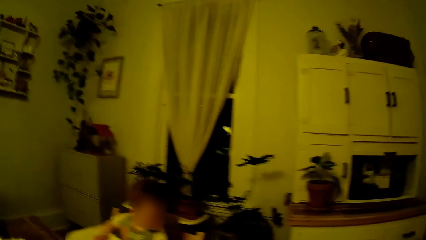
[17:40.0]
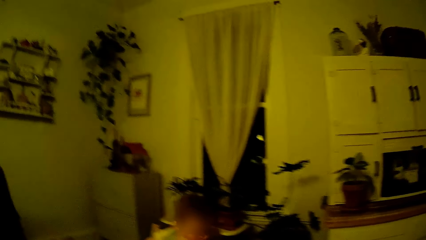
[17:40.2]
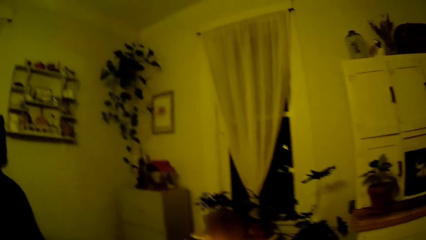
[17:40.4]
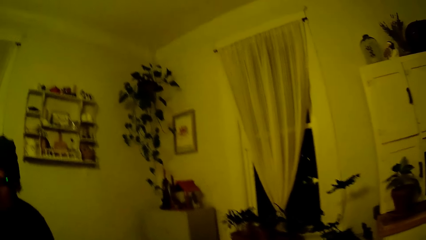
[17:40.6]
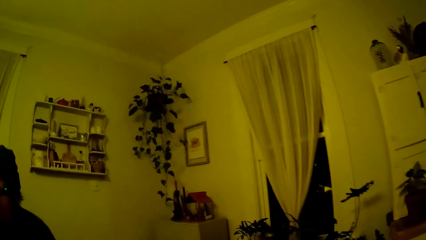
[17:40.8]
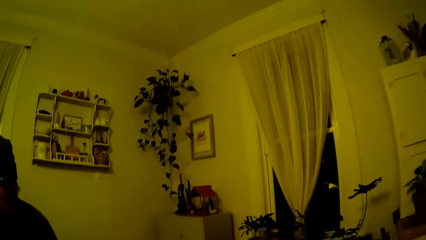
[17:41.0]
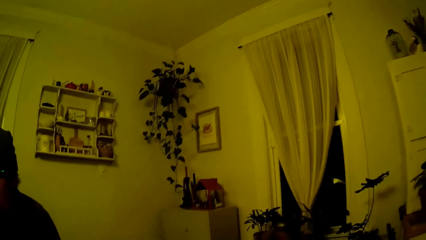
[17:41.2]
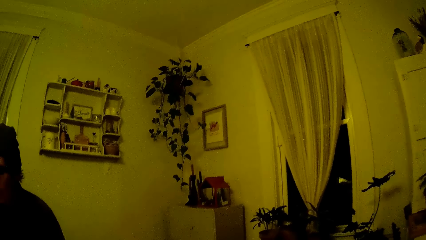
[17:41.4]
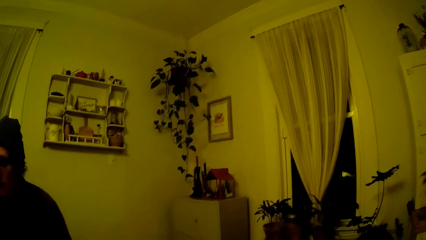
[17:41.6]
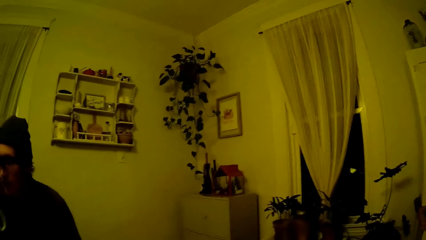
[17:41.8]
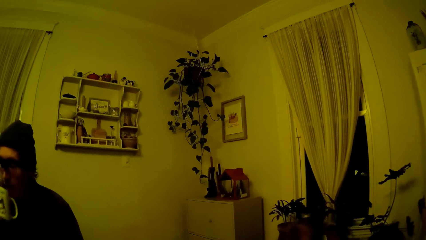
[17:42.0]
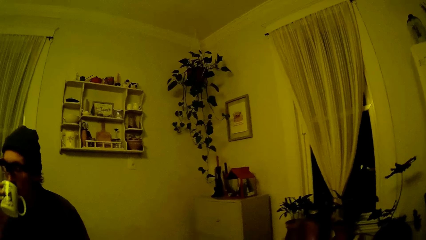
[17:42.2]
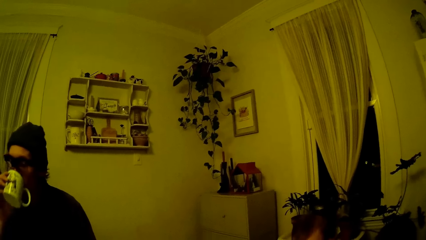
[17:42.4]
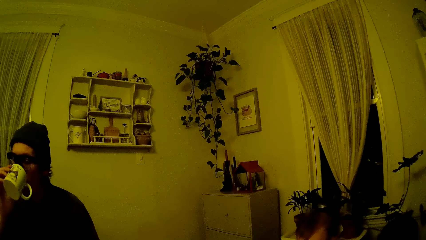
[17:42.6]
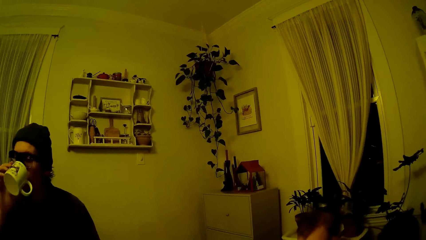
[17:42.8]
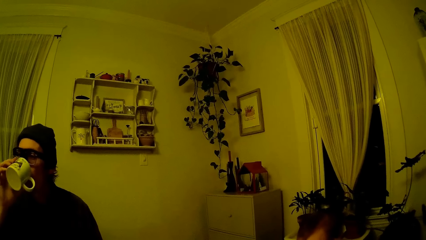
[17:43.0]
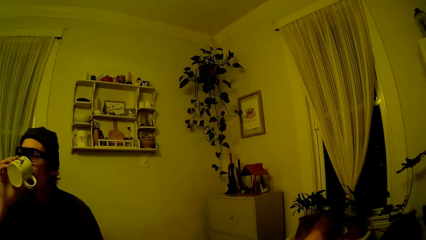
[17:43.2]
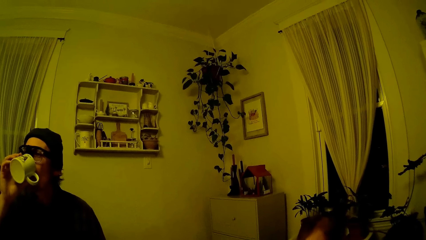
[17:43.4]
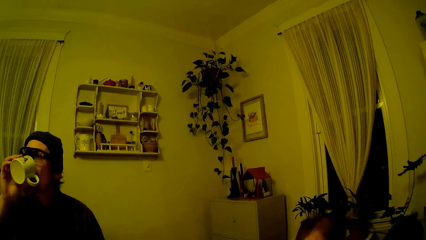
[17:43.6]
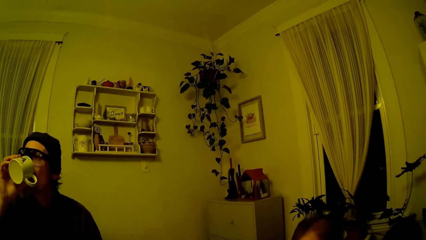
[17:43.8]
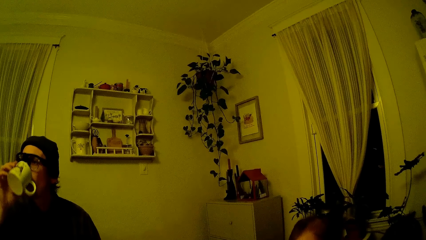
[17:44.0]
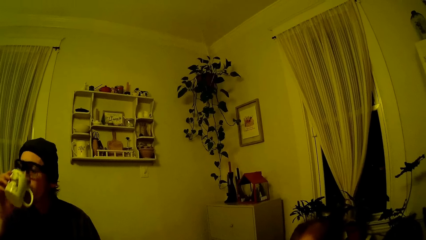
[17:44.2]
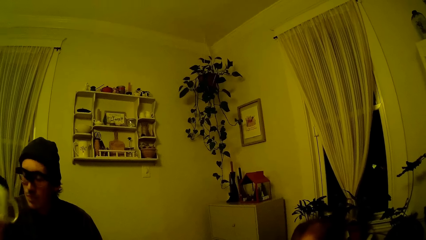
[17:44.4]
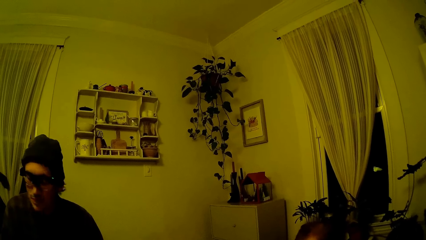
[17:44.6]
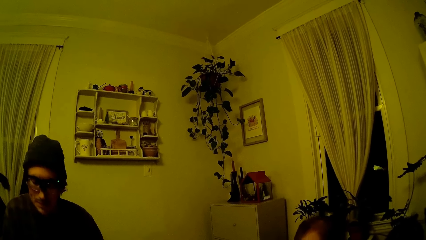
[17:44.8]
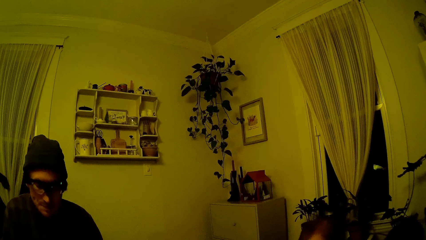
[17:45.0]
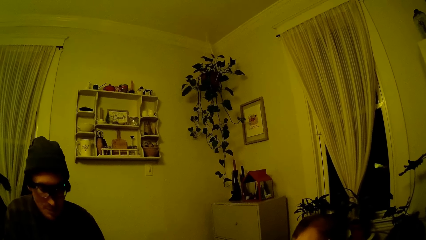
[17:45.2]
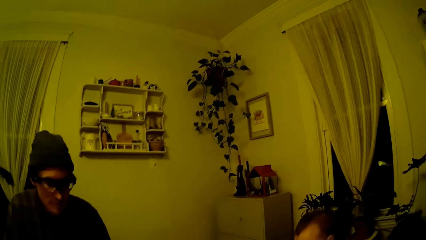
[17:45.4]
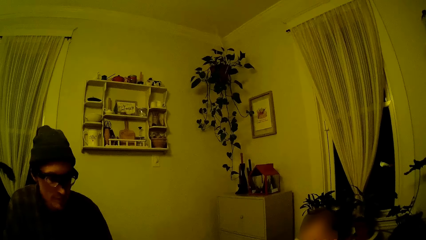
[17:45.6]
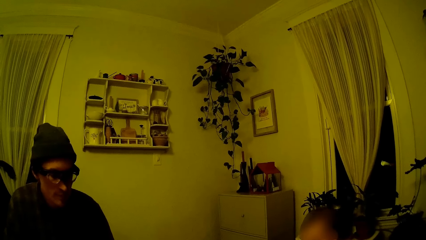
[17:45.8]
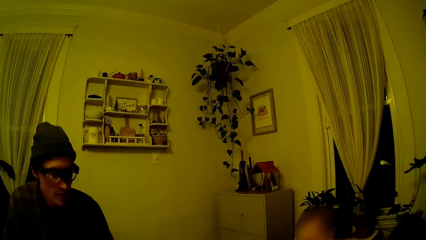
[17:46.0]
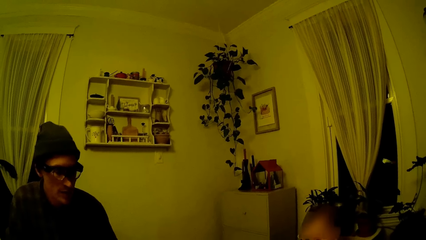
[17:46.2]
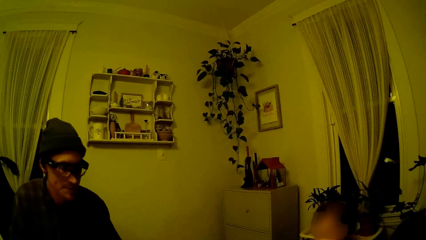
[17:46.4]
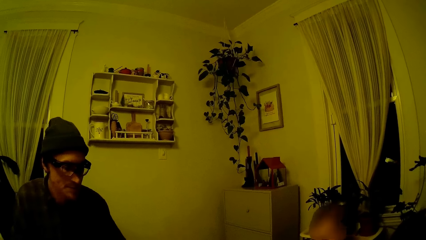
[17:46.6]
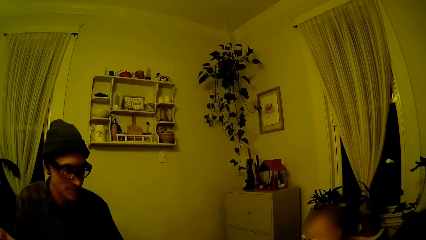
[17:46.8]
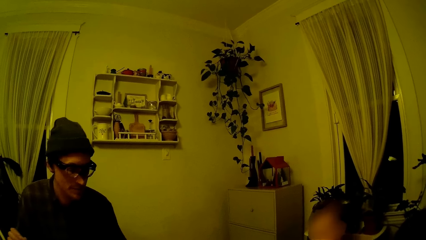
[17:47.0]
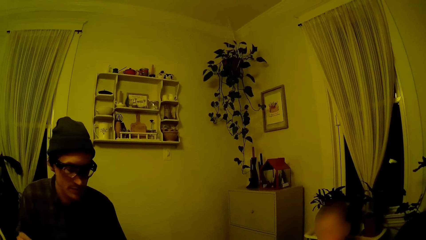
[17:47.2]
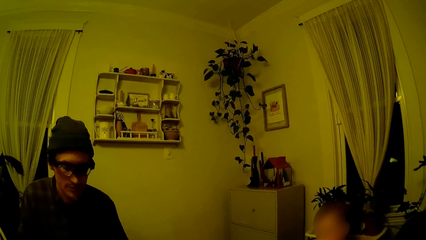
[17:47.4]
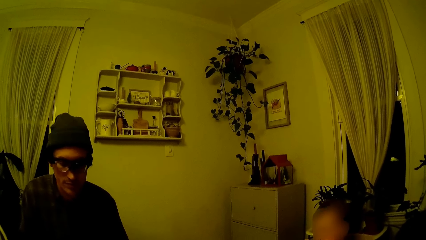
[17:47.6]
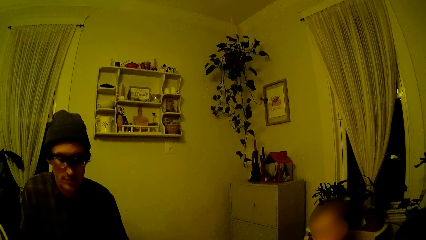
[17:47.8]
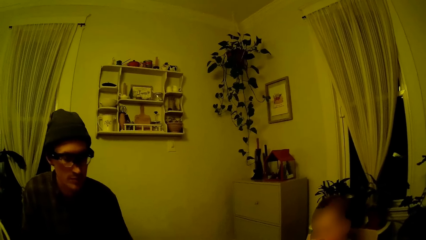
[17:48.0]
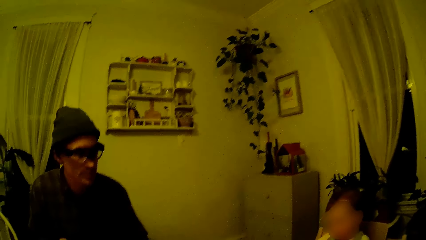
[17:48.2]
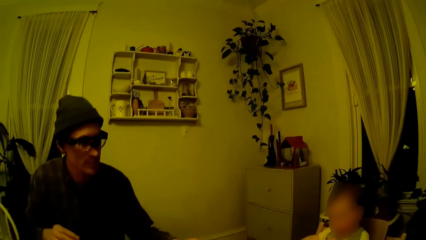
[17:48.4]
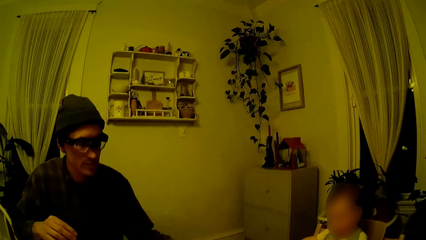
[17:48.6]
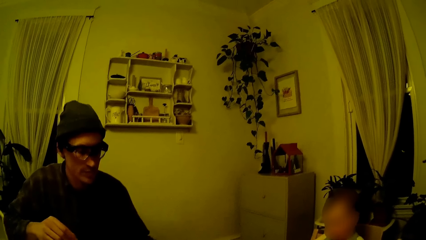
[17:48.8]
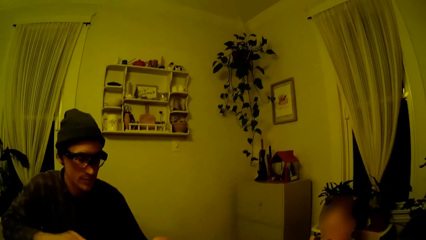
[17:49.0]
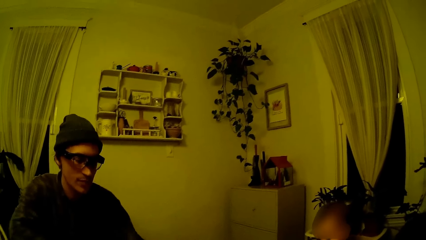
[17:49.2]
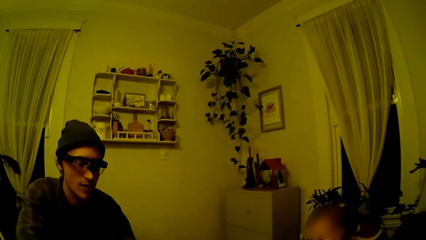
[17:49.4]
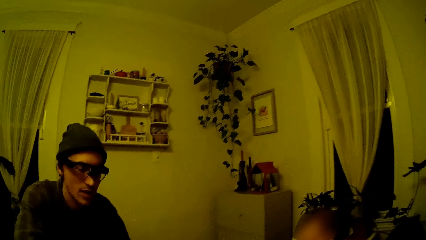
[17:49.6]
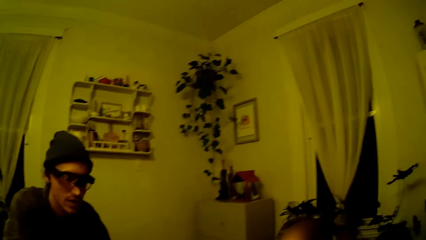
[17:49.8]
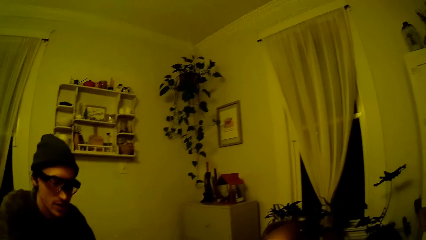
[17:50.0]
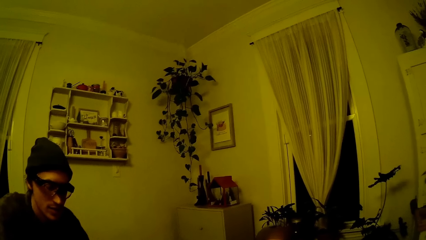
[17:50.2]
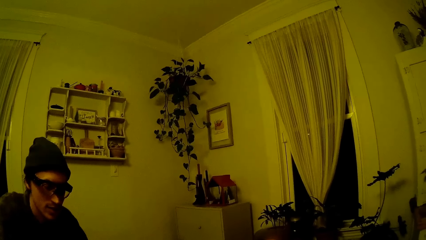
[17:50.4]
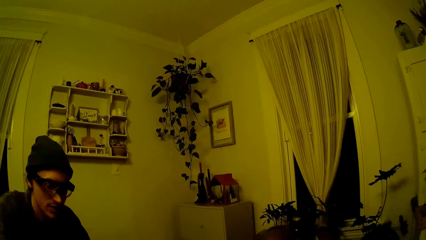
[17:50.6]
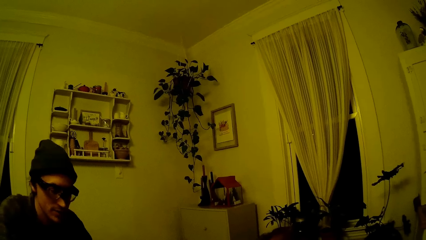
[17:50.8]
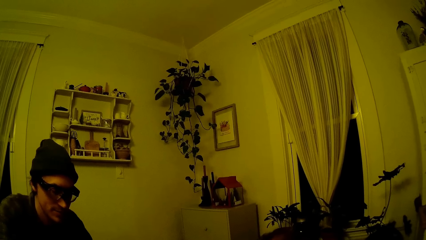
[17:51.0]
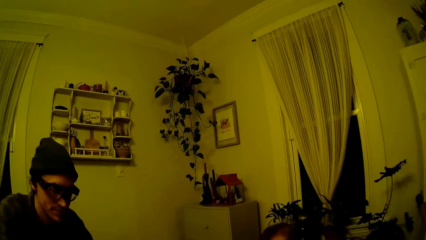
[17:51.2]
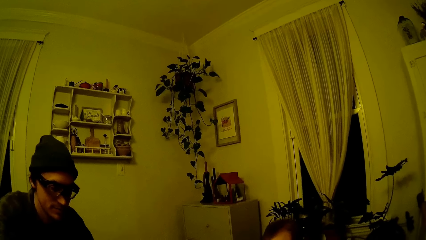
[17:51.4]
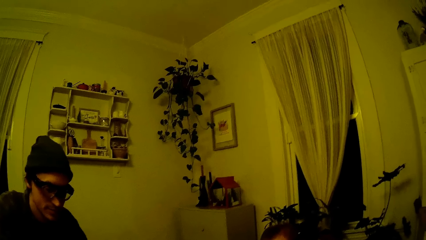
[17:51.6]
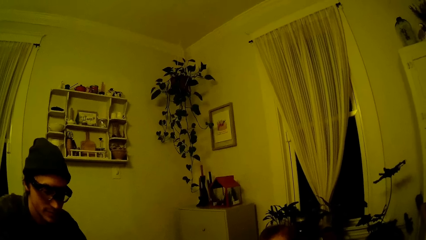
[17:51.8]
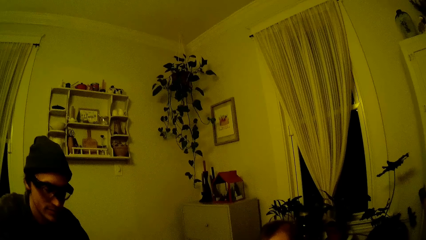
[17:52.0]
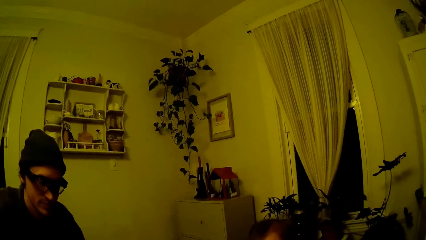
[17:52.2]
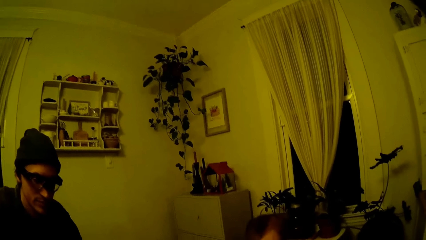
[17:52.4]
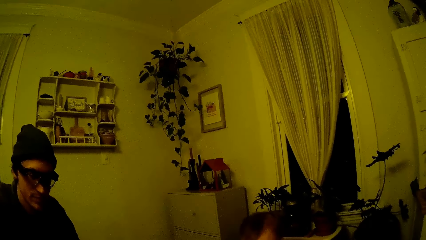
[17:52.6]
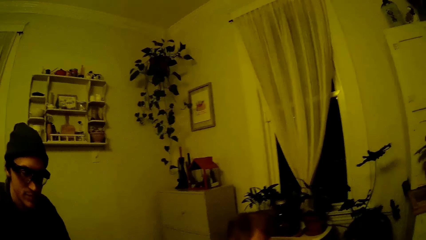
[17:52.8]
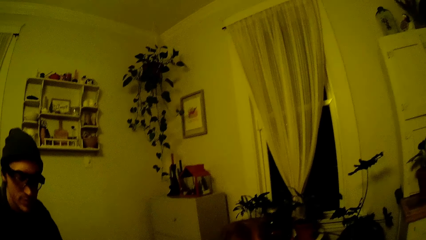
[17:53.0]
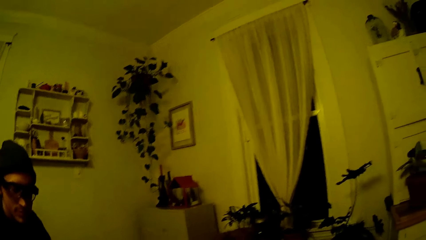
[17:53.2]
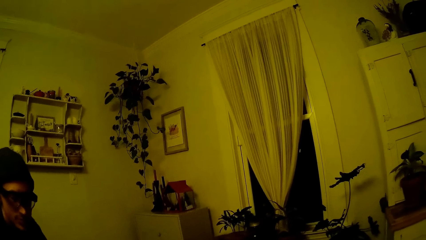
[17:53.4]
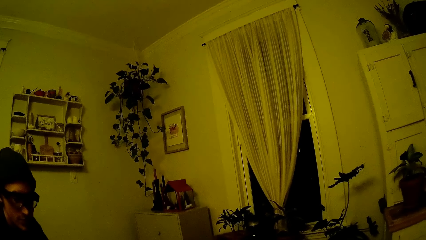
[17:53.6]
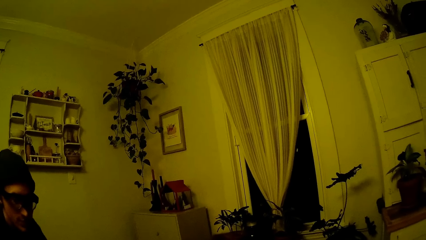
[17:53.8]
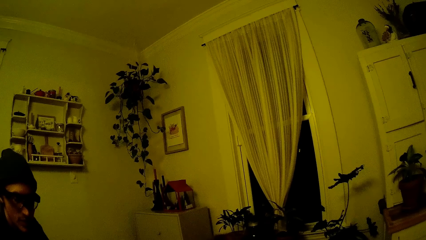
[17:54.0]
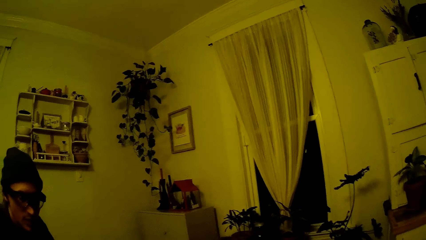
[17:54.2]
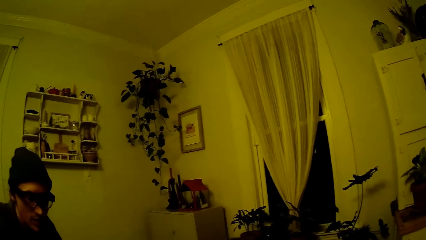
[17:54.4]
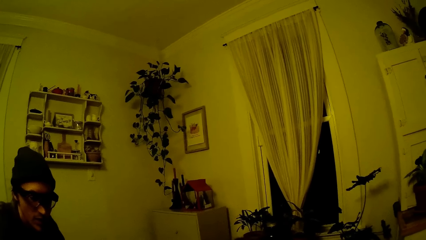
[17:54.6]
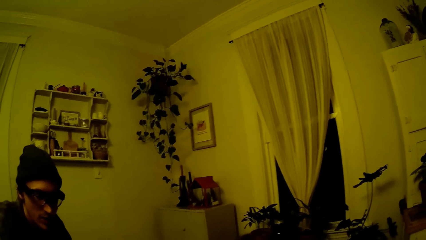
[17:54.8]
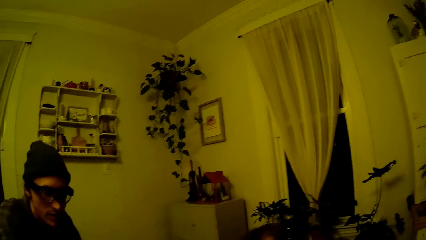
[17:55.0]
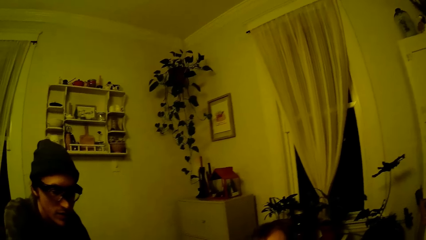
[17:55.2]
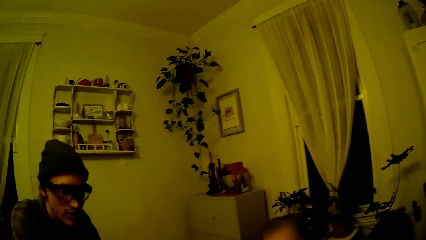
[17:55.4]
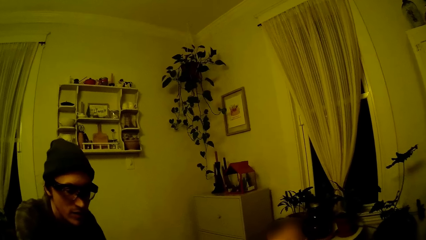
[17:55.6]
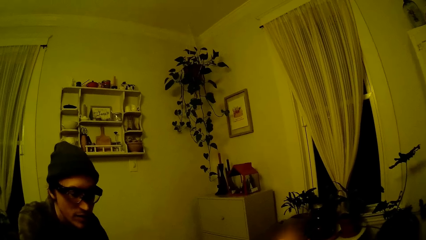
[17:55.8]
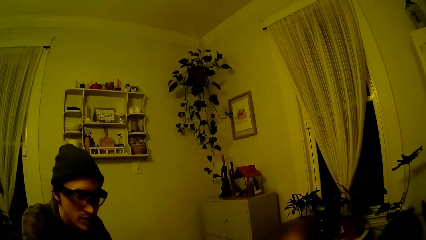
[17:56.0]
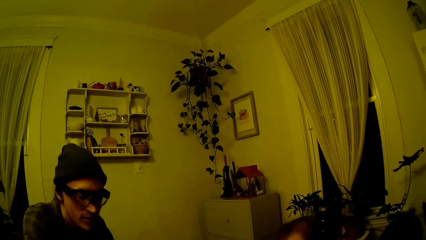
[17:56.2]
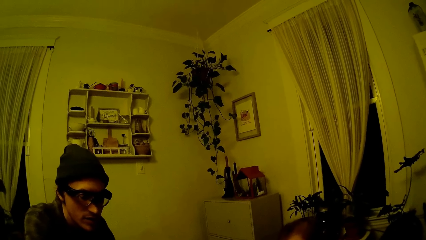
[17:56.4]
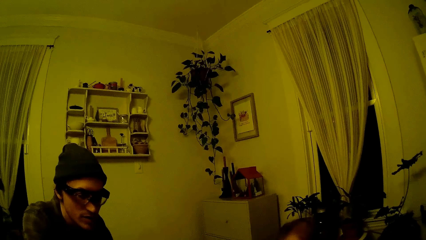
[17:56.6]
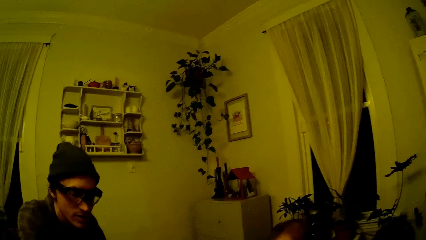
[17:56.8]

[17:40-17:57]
The camera wearer looks at the baby. The man drinks from a mug in his right hand. The camera wearer looks at the man. The man drops the mug on the table with his right hand. The camera wearer looks at the baby. They speak to the baby and look at the man.
